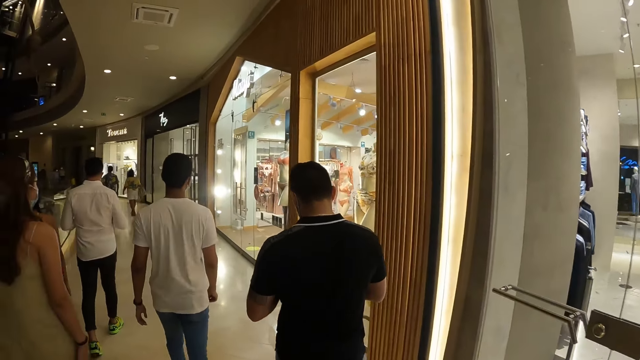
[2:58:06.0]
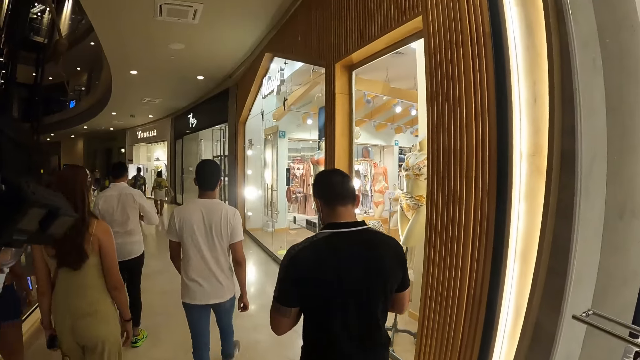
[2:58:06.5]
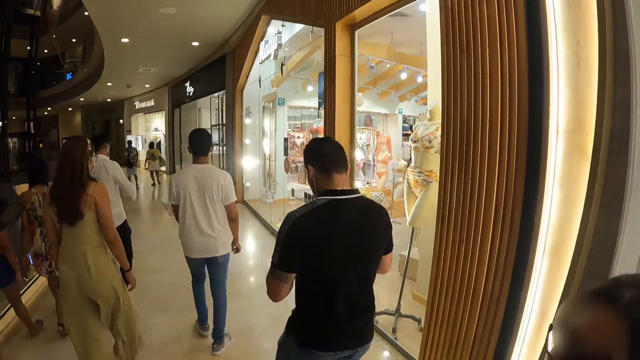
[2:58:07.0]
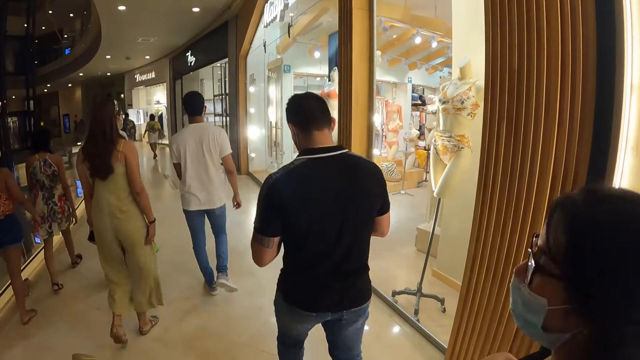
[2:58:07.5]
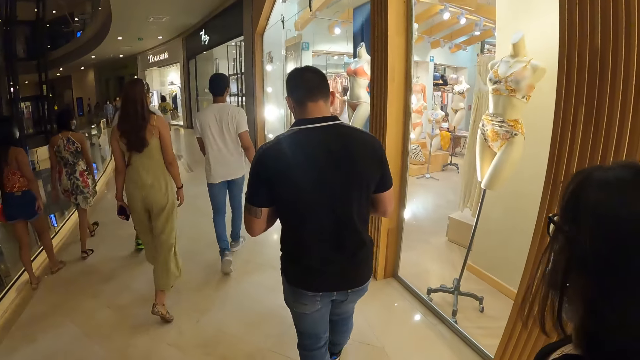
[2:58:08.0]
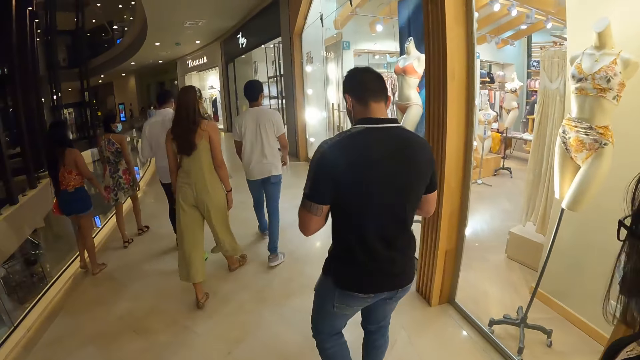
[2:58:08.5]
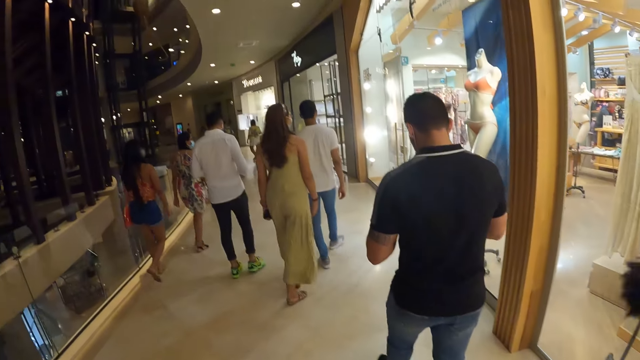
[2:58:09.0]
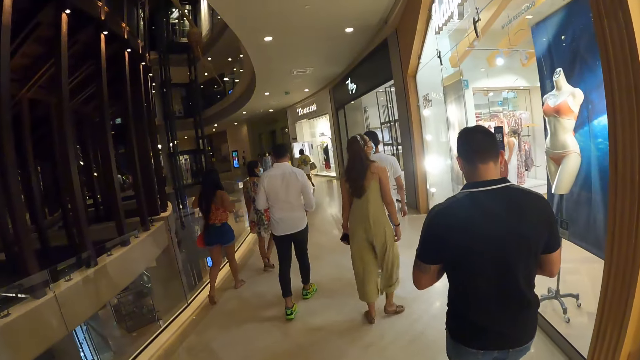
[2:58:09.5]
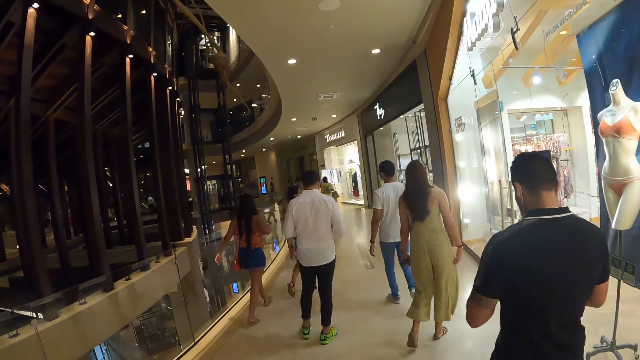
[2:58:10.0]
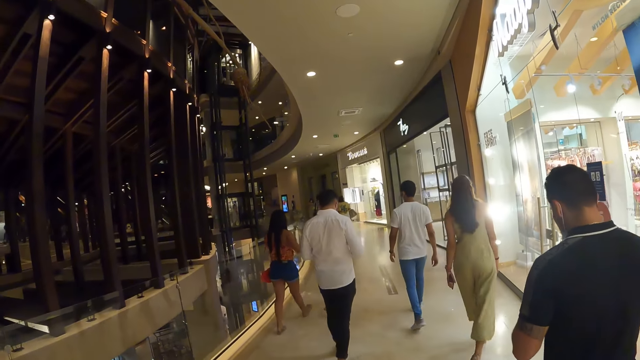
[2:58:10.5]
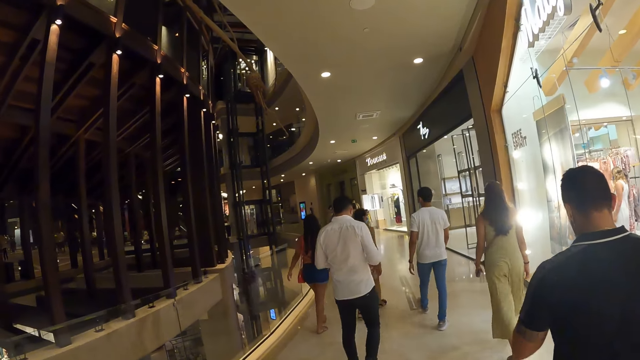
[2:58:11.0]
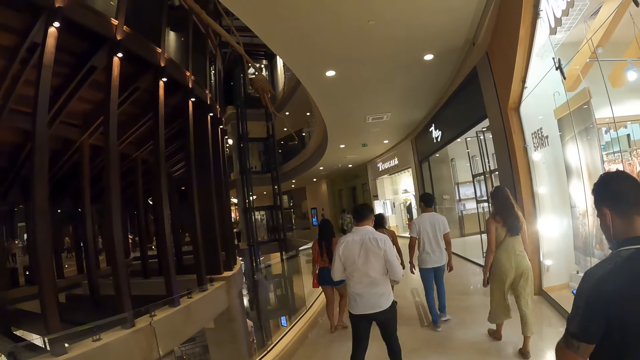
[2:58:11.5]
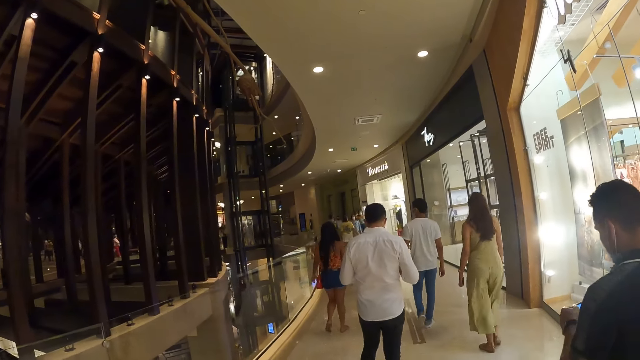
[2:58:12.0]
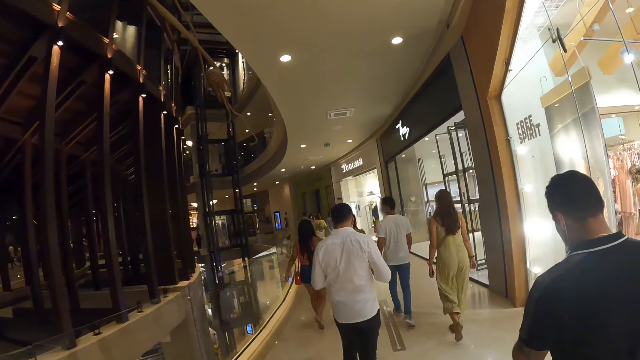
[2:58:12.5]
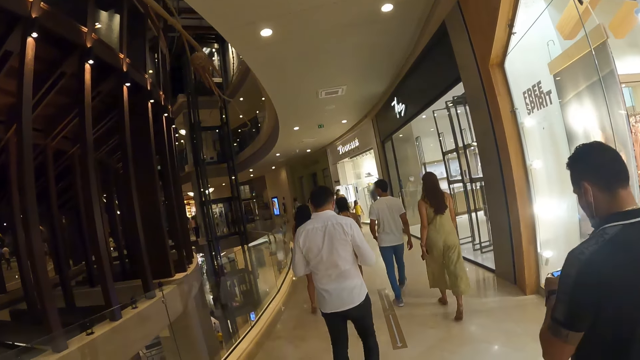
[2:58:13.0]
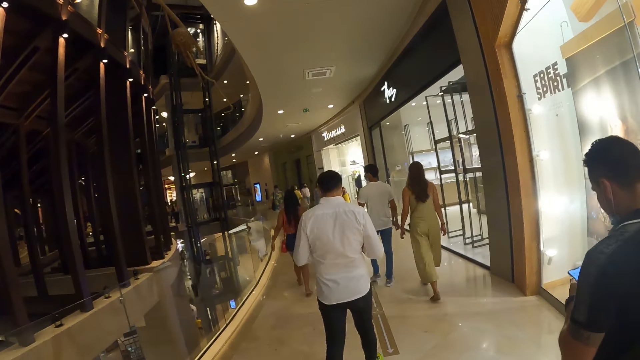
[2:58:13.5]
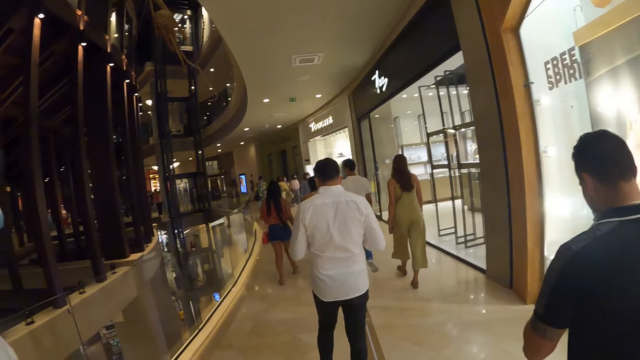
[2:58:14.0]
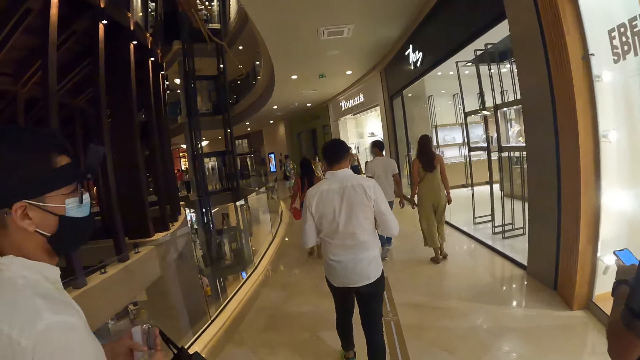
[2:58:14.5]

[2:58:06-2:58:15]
A lady interacts with a man. A man operates a phone with his hands.

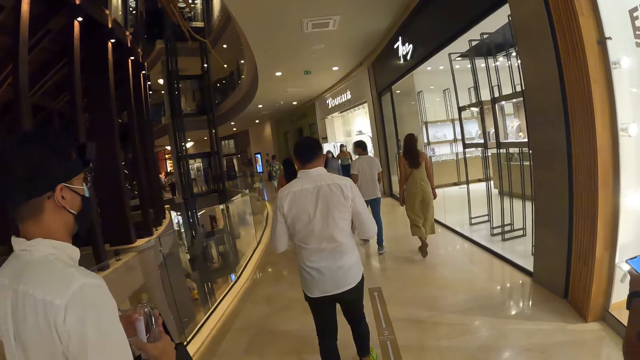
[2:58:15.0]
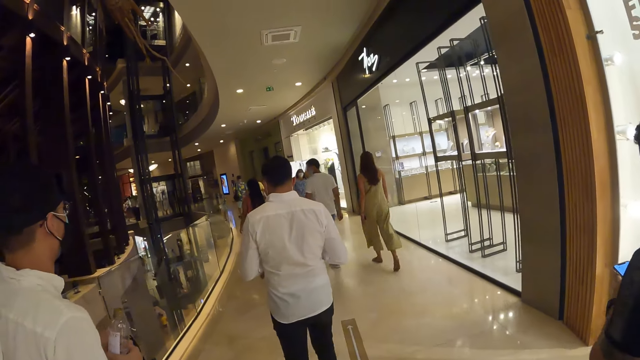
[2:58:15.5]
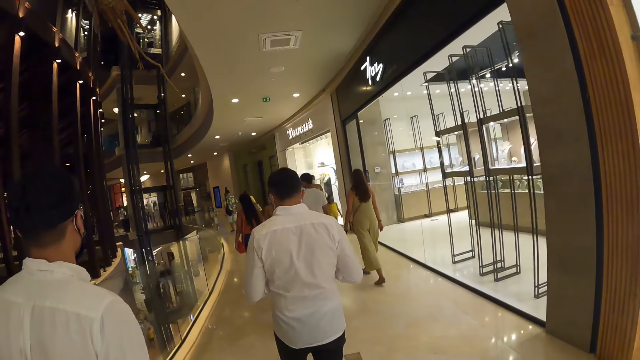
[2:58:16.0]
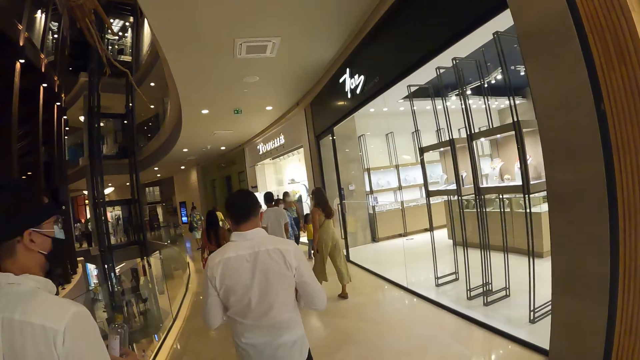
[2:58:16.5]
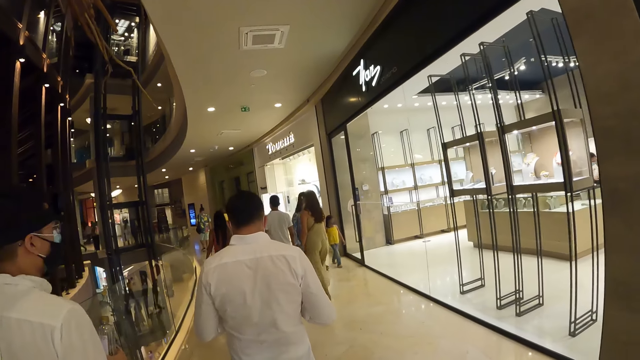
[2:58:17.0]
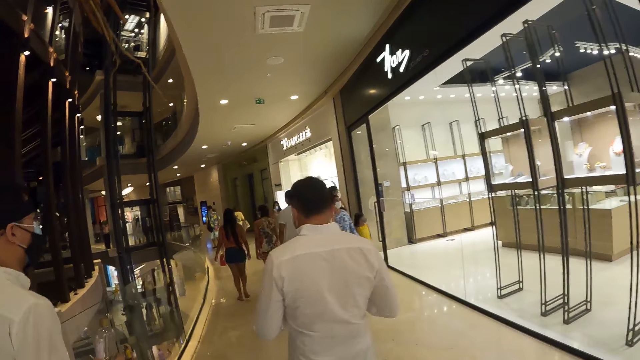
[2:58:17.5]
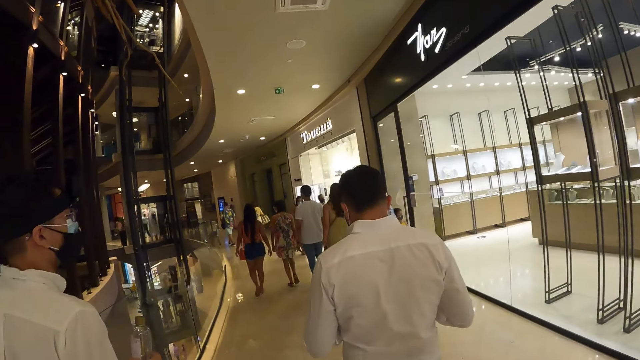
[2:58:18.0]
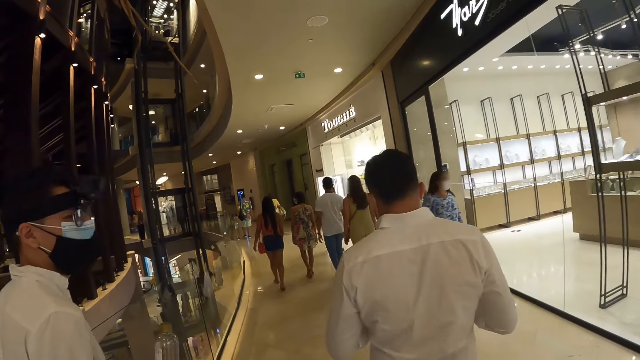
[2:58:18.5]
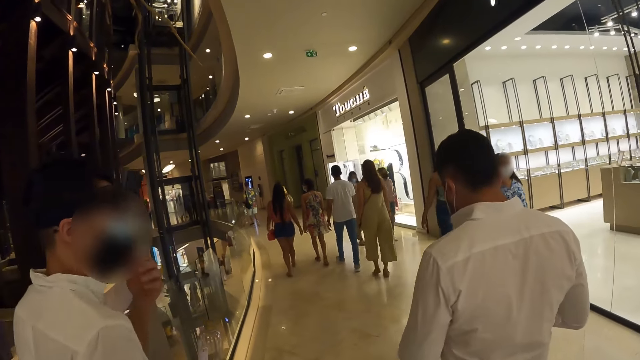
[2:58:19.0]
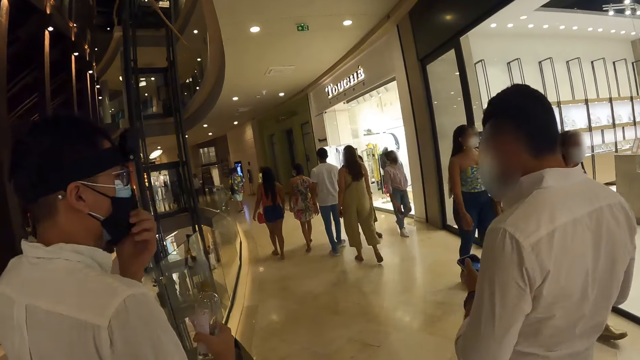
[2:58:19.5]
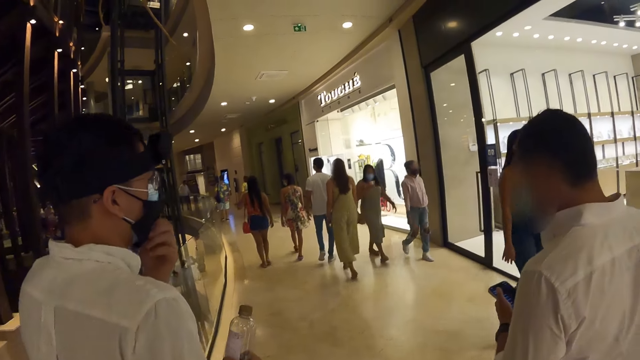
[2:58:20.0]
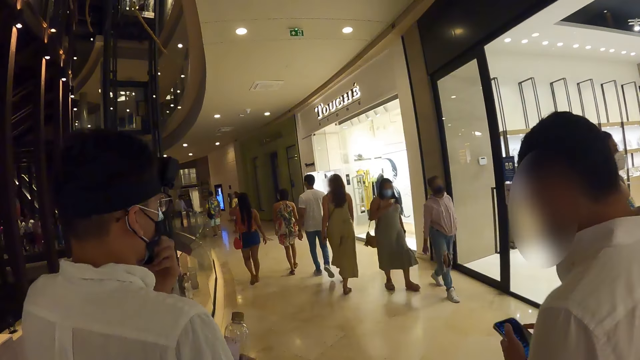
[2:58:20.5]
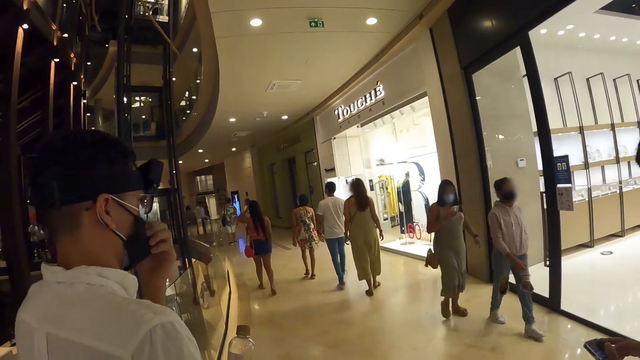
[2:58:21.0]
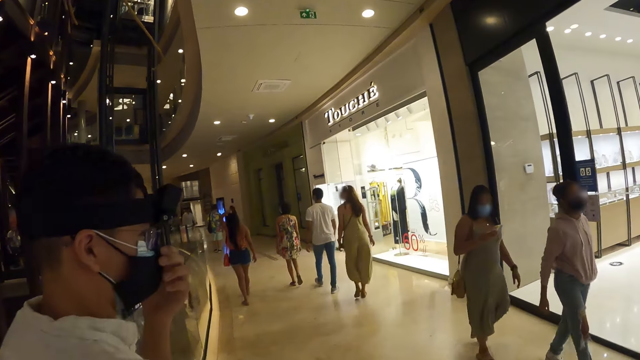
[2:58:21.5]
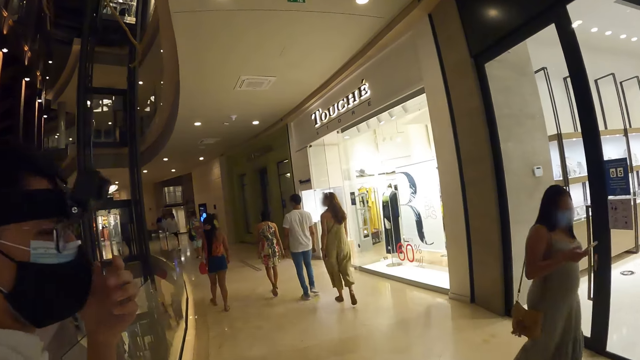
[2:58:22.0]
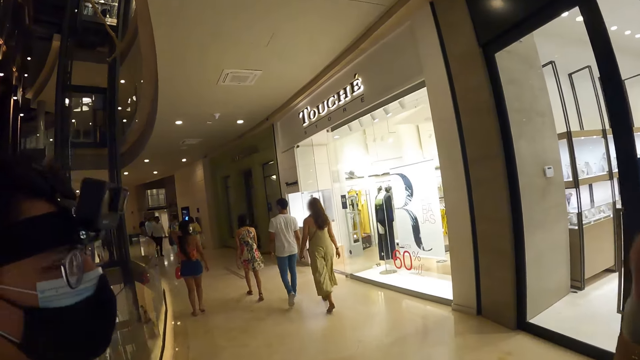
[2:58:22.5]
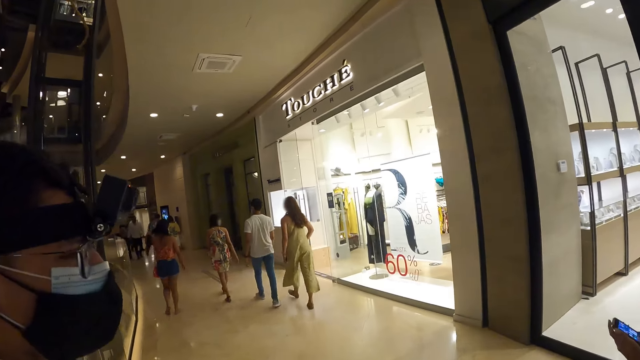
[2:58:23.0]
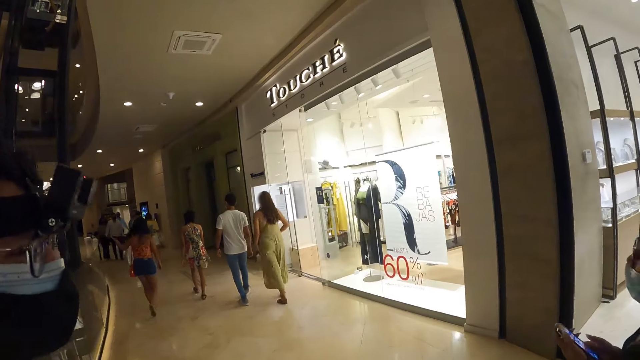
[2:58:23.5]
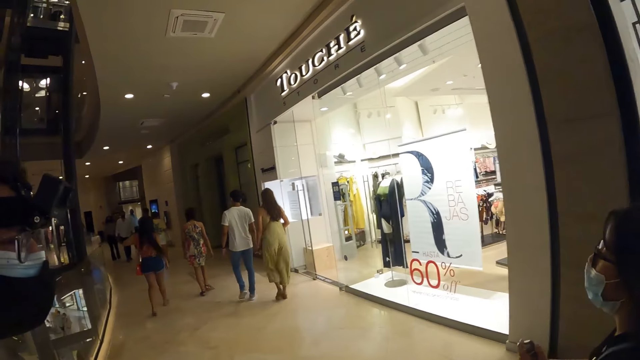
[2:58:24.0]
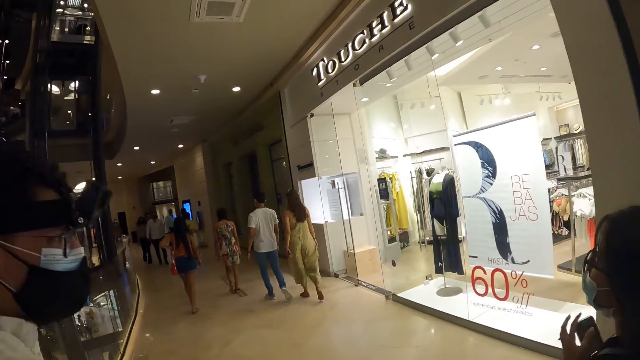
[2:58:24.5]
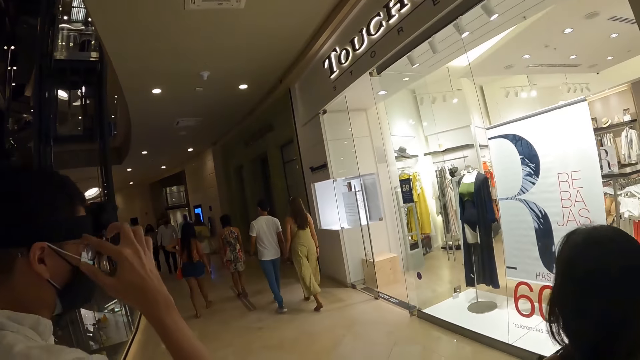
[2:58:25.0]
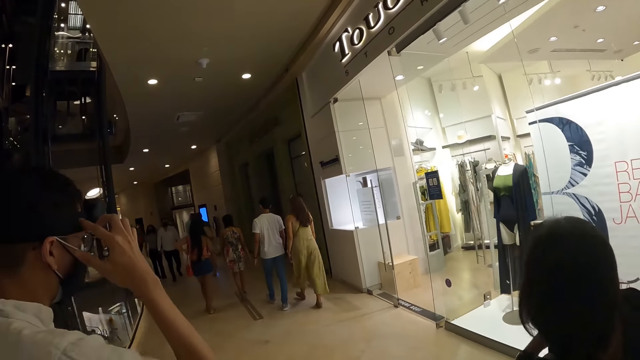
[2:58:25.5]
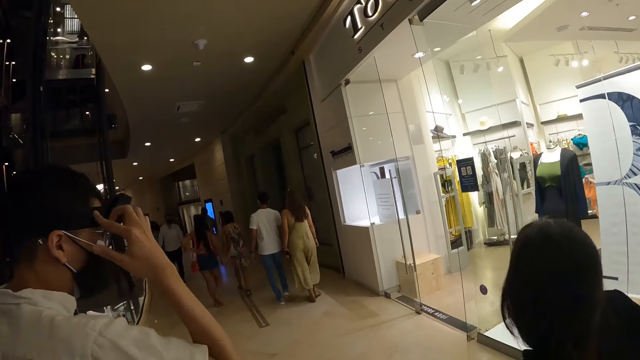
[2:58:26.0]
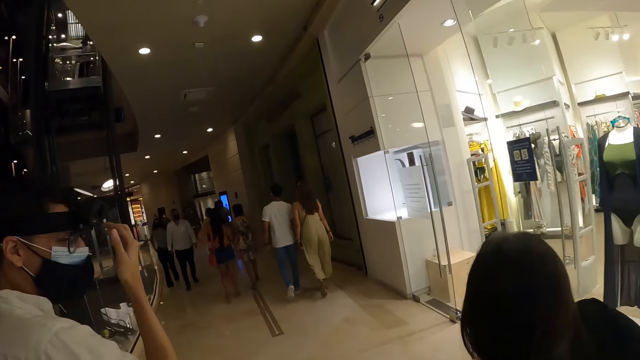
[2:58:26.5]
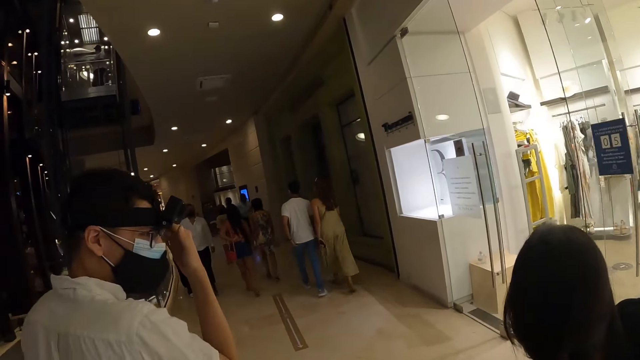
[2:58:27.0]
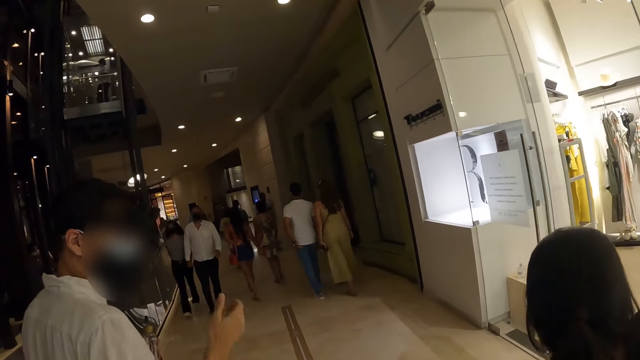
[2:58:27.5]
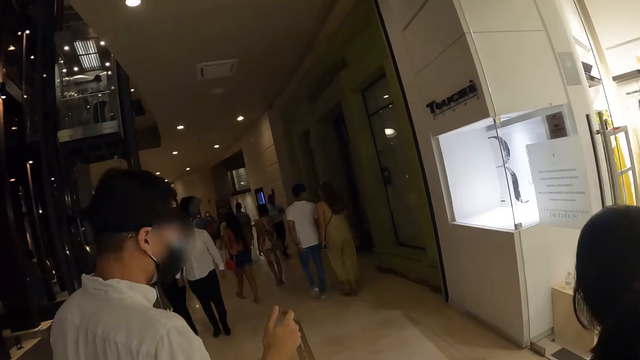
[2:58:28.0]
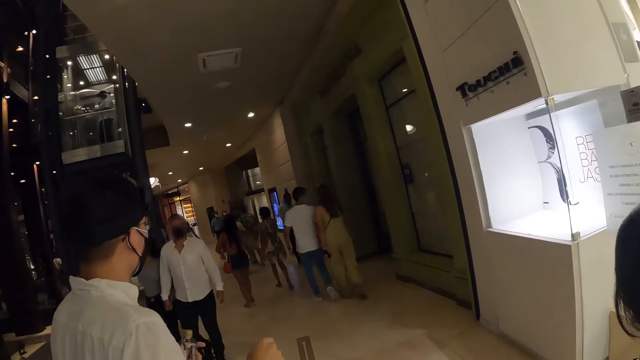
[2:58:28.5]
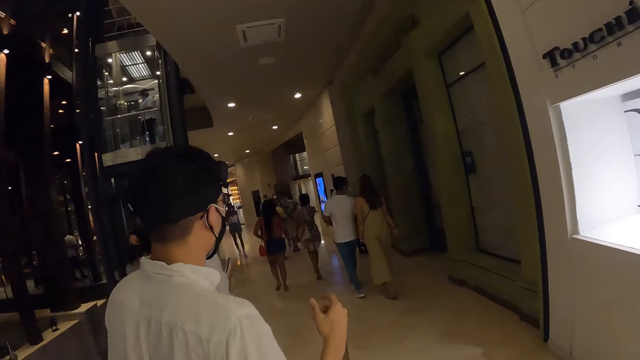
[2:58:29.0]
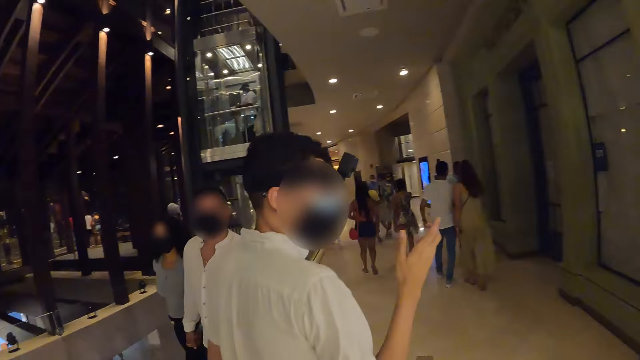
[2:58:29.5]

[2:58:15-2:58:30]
A man interacts with a woman. The man adjusts the face mask with his left hand. Another man operates a phone with his hands. The woman pockets the phone. The first man touches his head with his right hand. The woman interacts with a man.
